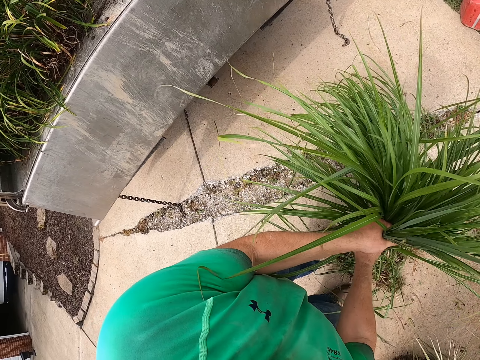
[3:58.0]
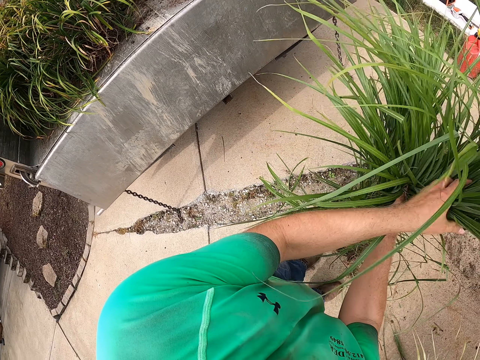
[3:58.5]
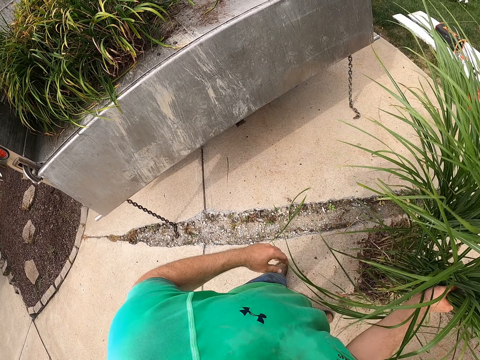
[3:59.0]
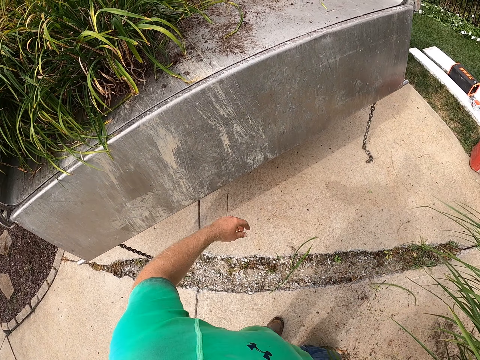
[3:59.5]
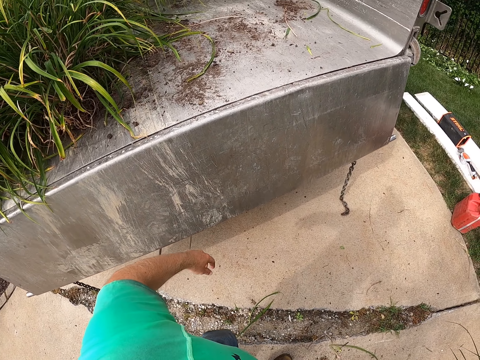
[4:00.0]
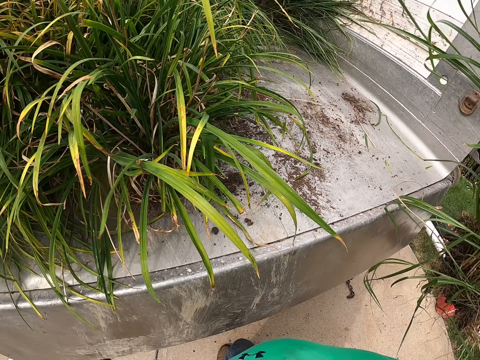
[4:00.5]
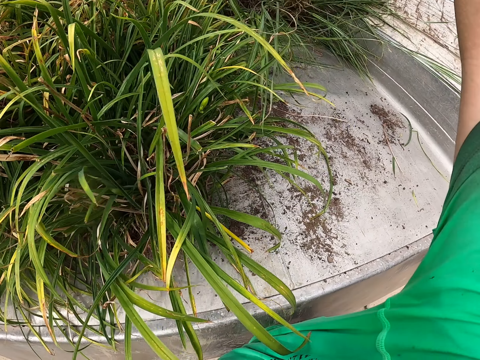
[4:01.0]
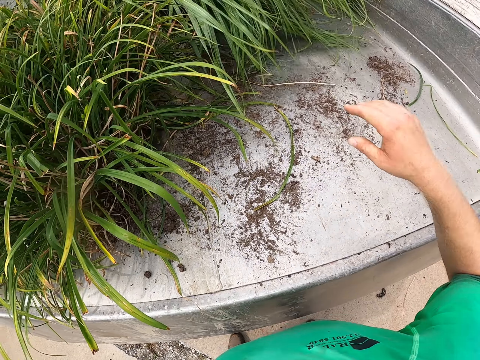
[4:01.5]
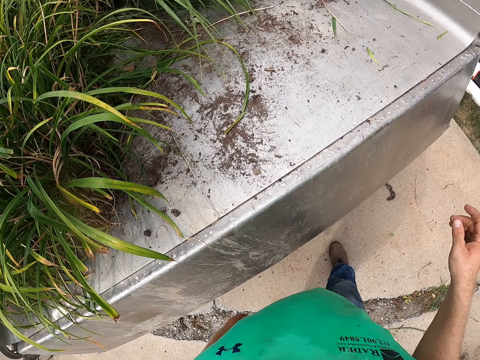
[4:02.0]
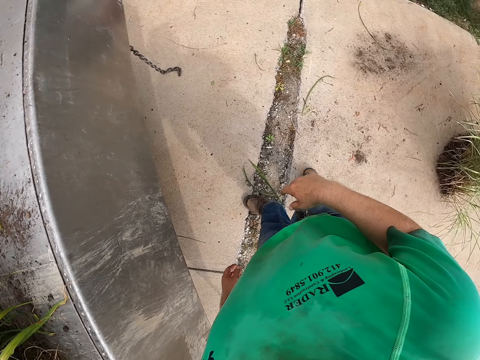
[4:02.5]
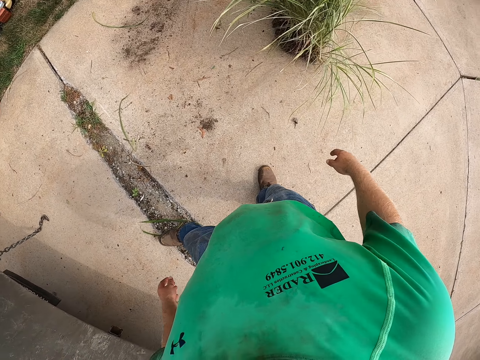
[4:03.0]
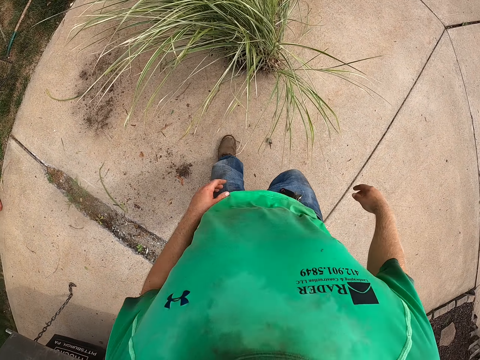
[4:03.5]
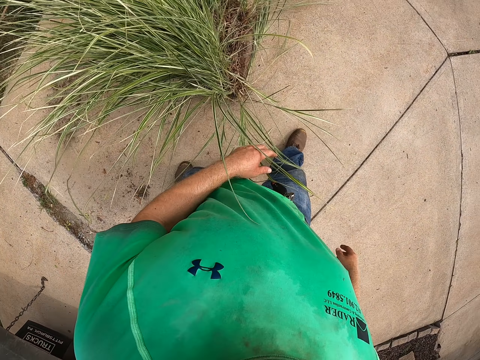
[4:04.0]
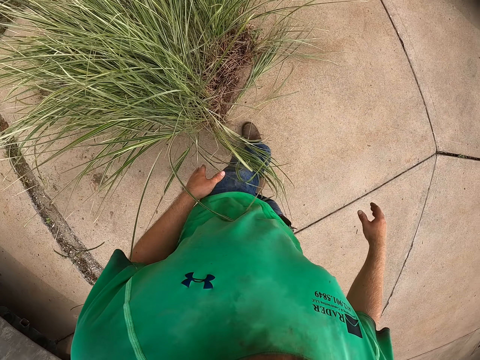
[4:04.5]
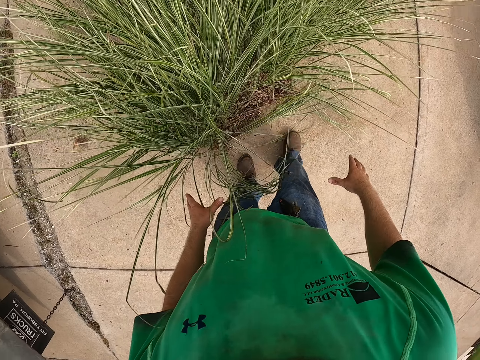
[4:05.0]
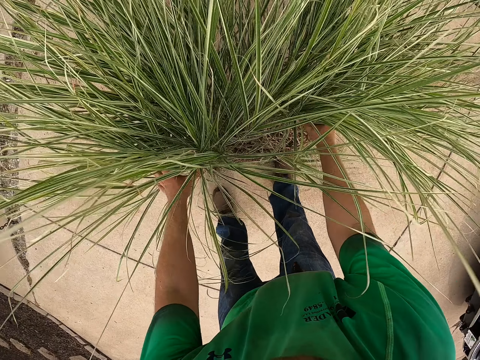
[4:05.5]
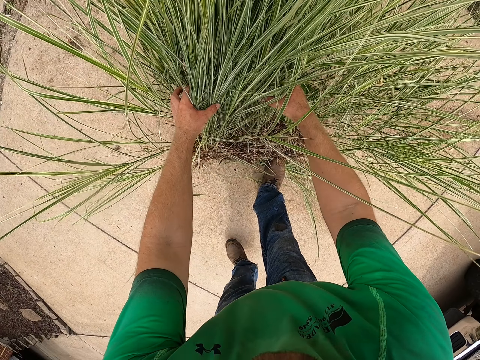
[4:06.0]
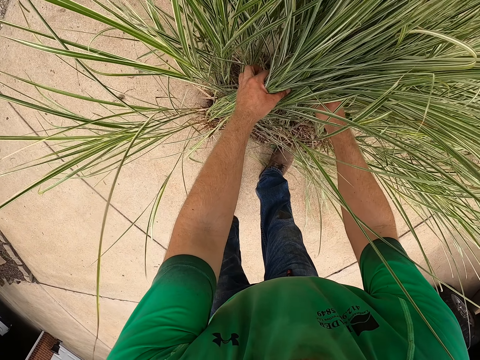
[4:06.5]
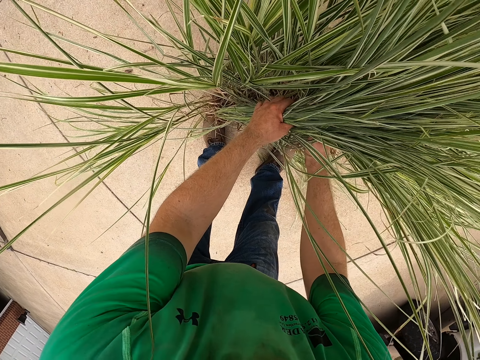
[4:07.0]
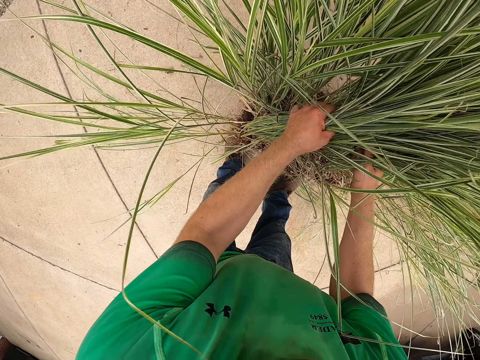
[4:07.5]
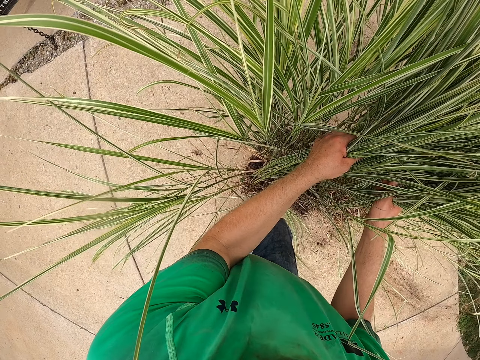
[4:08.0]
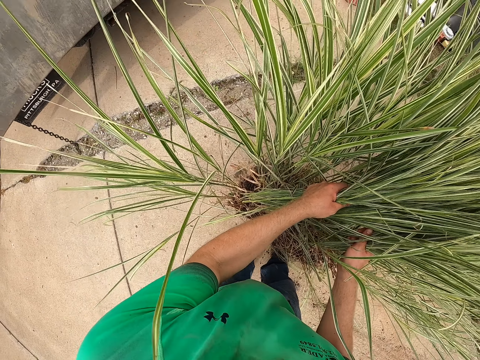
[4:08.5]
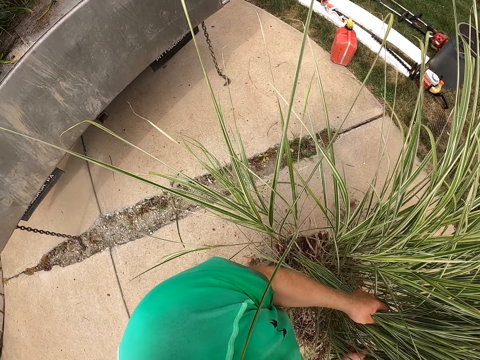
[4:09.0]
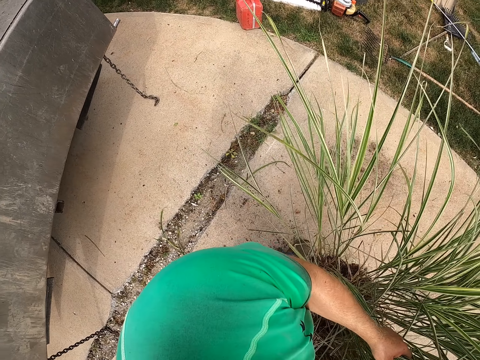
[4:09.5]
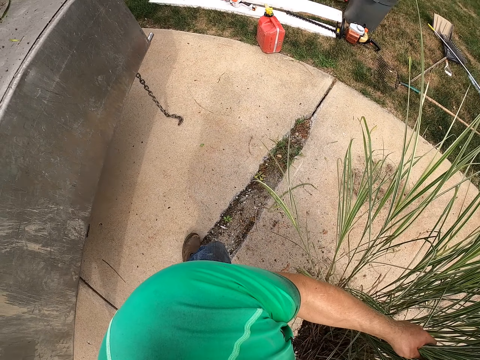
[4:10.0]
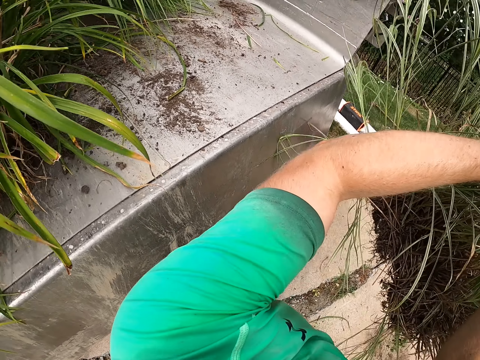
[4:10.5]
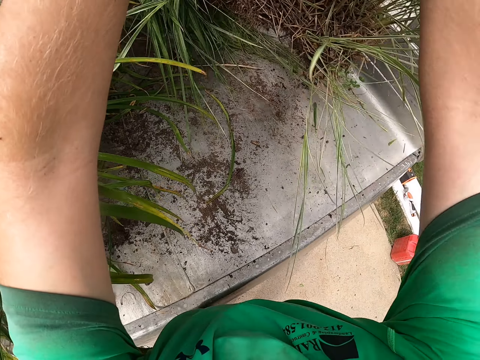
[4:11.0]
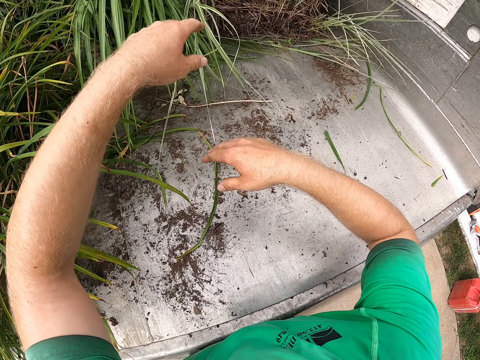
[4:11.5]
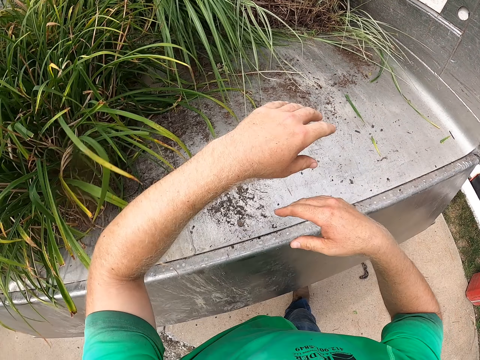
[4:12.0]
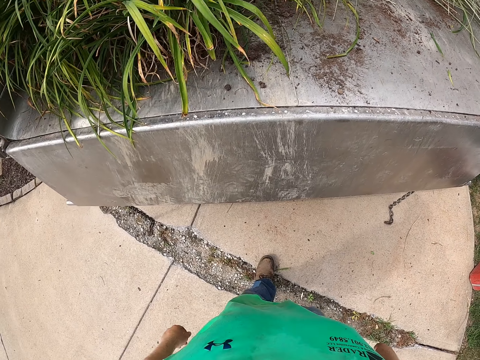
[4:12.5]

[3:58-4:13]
The camera wearer passes the grass from his left hand to his right hand. He picks the grass with both hands. He holds the grass with the right hand. He throws the grass in his right hand into the truck. He walks towards the grass. He picks up the grass from the ground with his hands. He holds the grass with both hands. He lifts the grass with both hands. He throws the grass in his hands into the truck.

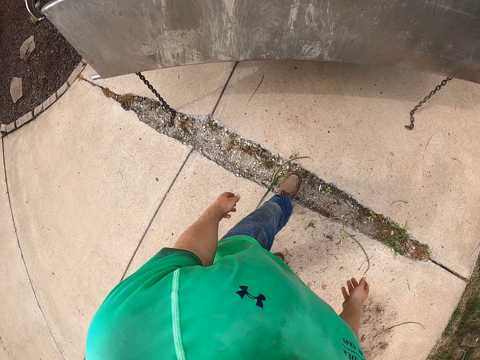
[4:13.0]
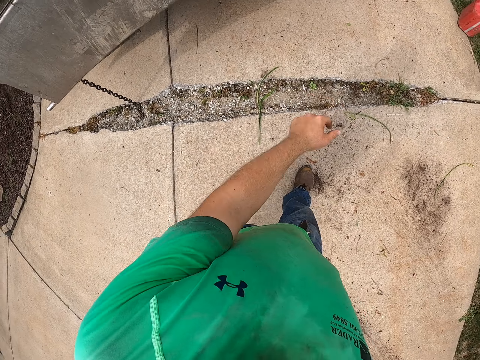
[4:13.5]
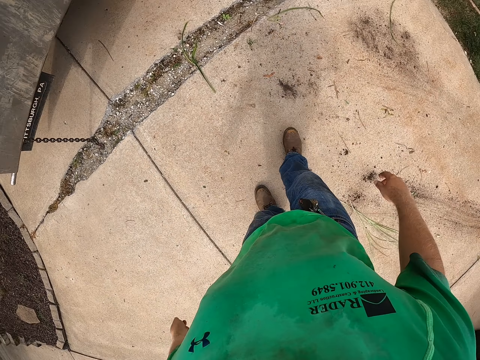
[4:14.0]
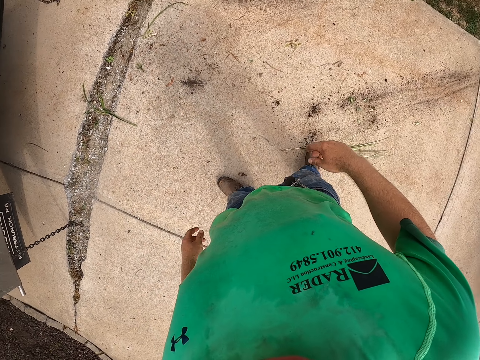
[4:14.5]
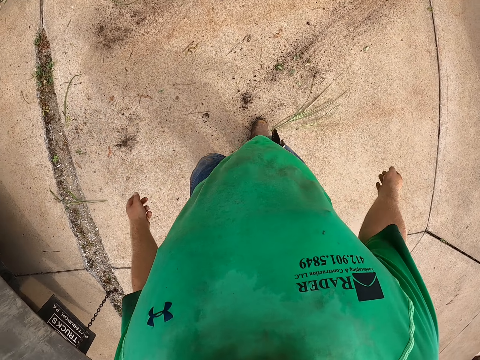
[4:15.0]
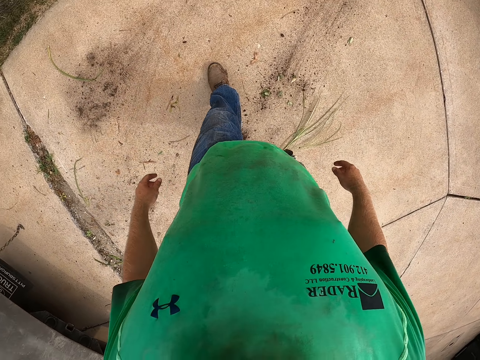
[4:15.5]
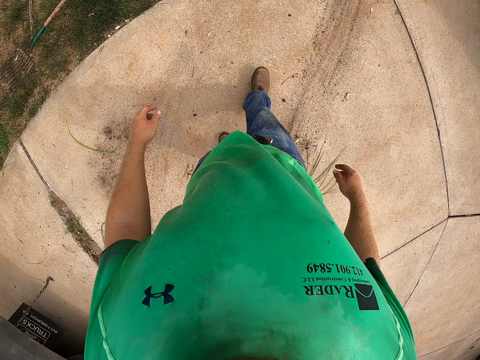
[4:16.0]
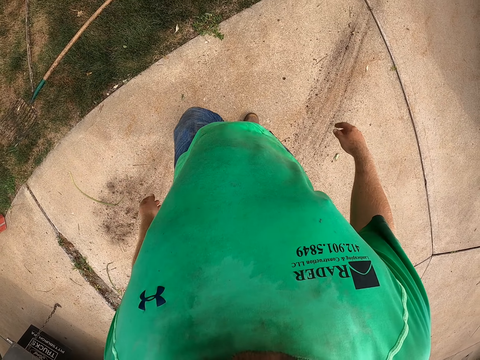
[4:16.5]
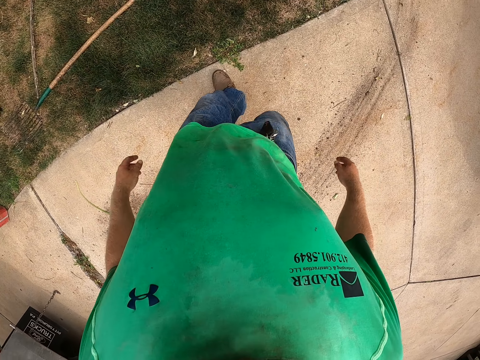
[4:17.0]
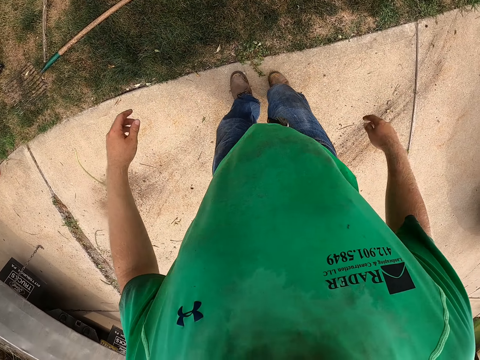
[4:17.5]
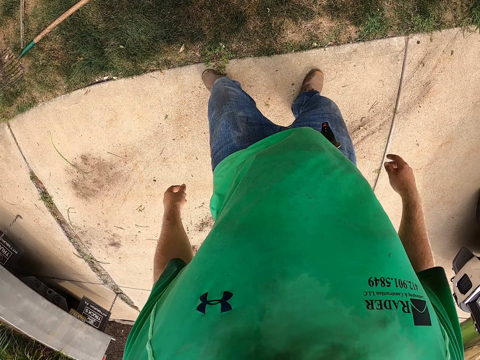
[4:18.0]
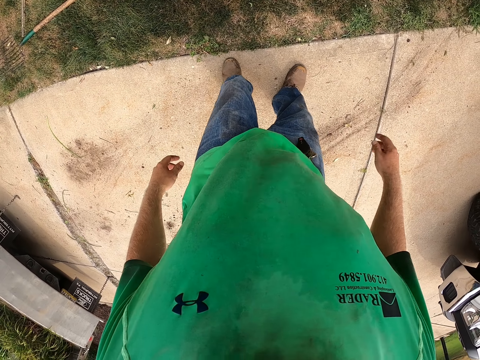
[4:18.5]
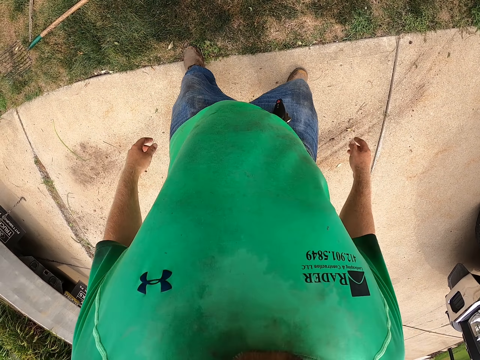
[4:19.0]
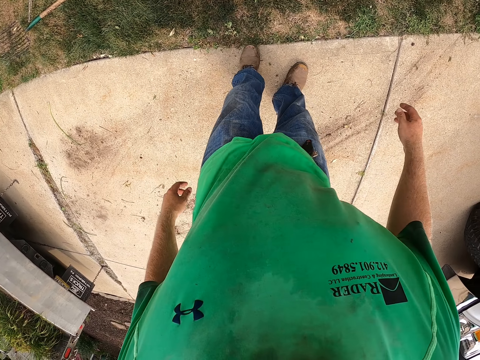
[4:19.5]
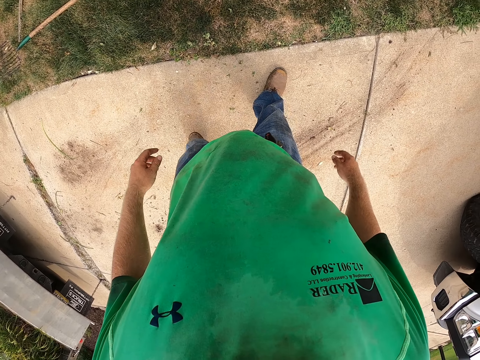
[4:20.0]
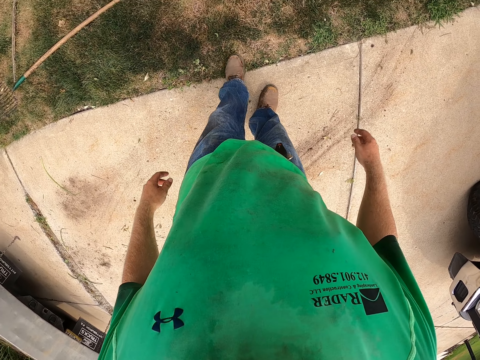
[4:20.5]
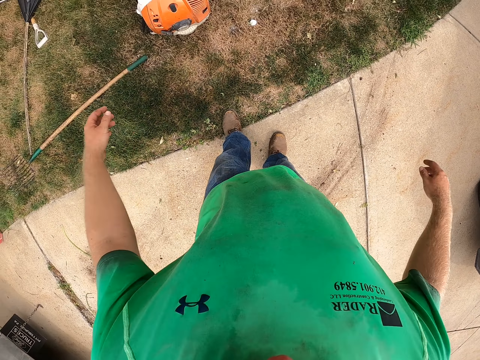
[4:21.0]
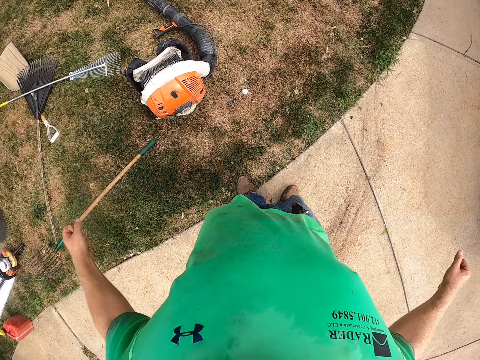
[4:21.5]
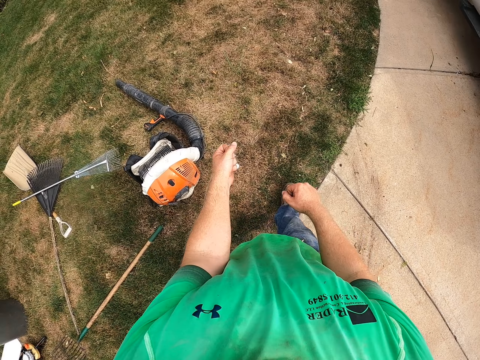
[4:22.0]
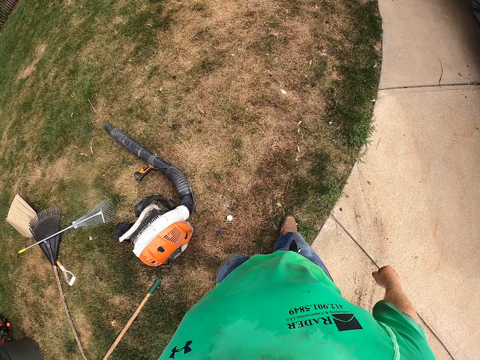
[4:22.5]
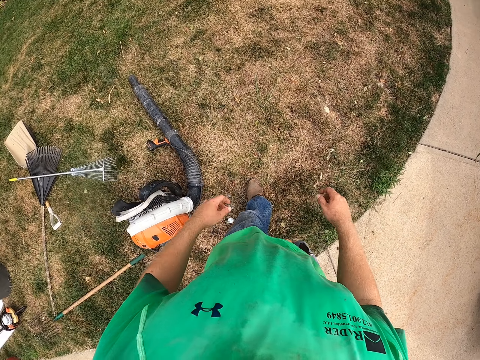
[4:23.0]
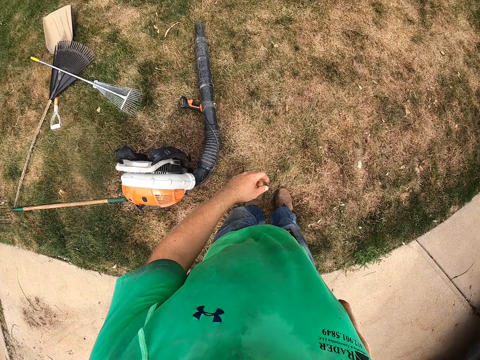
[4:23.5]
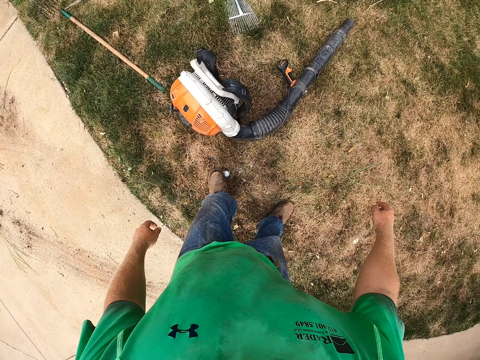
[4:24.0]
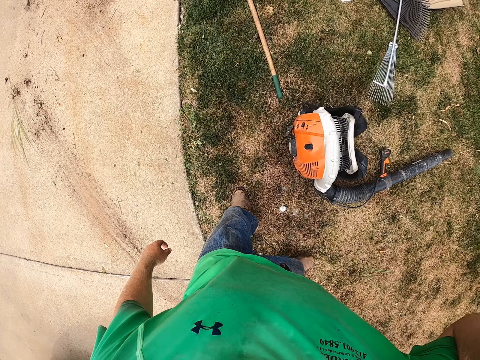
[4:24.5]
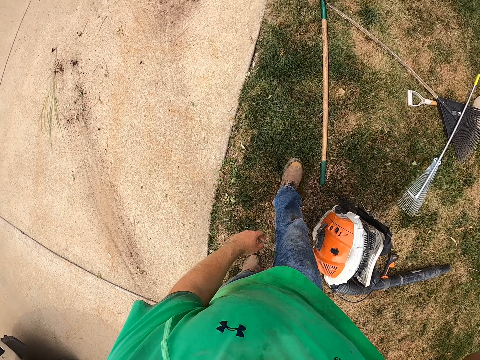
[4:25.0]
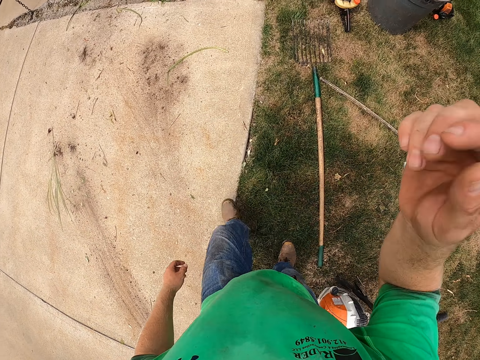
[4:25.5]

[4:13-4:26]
The camera wearer swings both hands. He walks towards the grass. He rubs his feet on the ground. He stretches both arms. He swings both hands. He touches his face with his right hand. He turns back.
